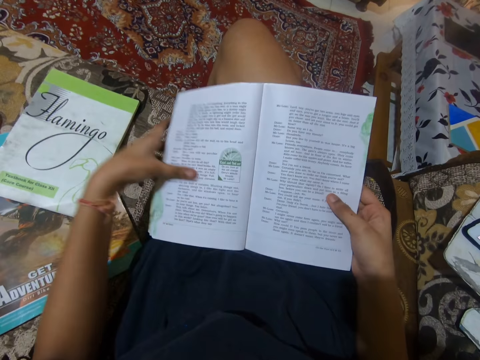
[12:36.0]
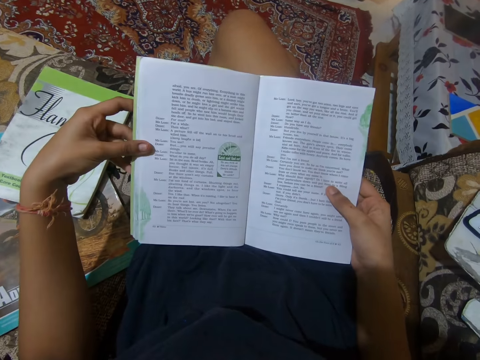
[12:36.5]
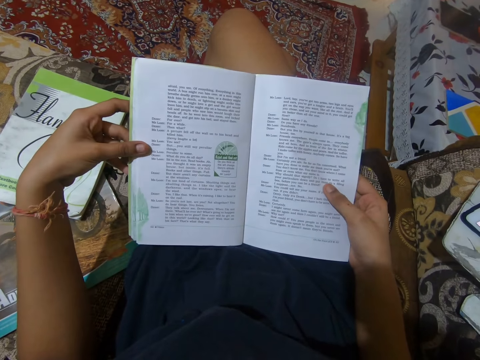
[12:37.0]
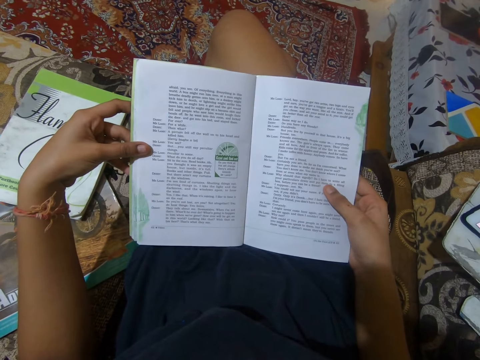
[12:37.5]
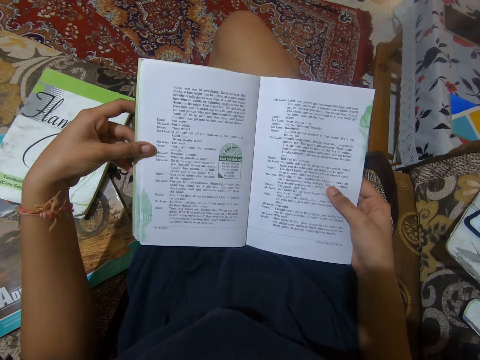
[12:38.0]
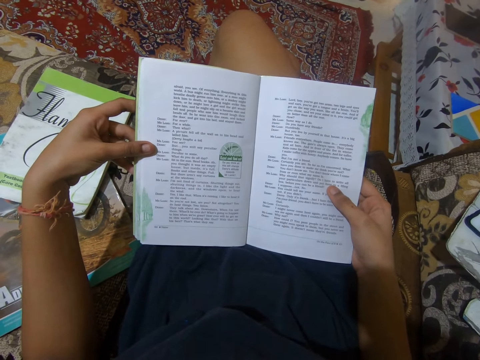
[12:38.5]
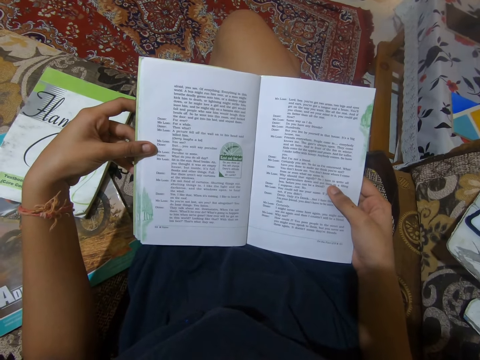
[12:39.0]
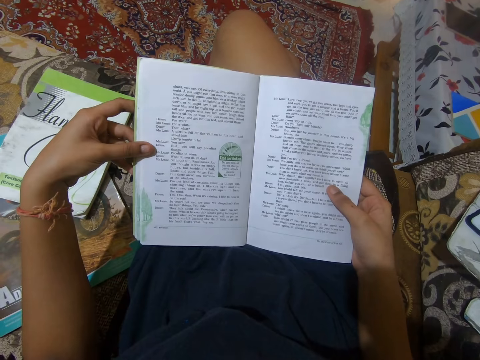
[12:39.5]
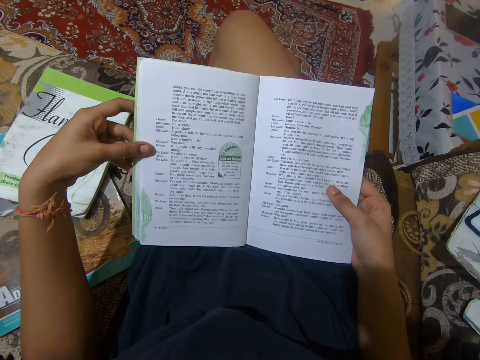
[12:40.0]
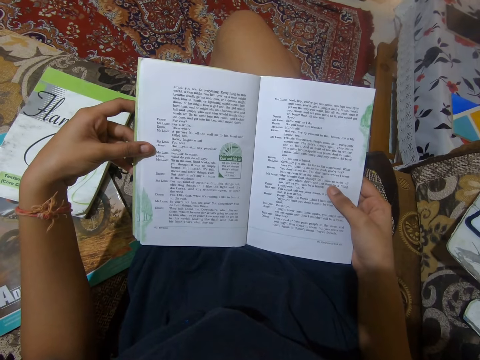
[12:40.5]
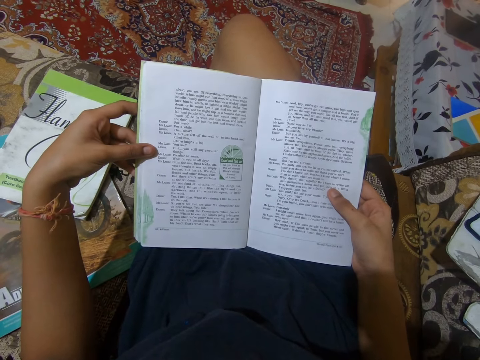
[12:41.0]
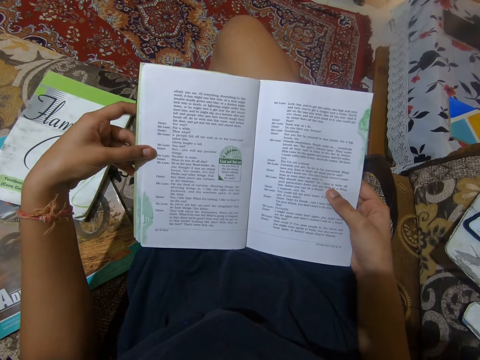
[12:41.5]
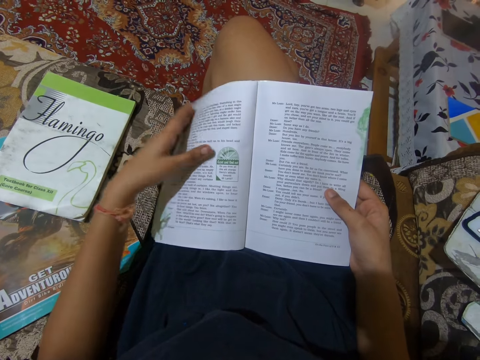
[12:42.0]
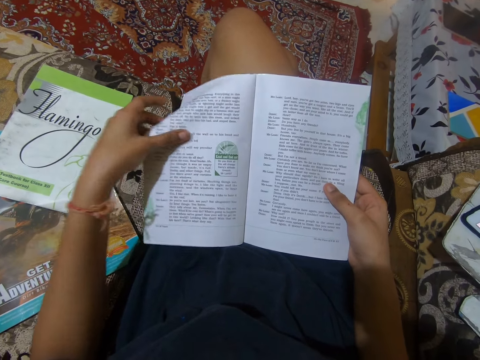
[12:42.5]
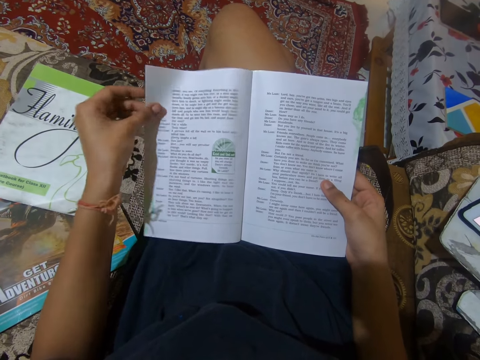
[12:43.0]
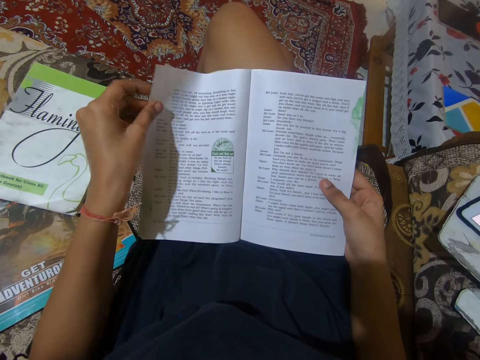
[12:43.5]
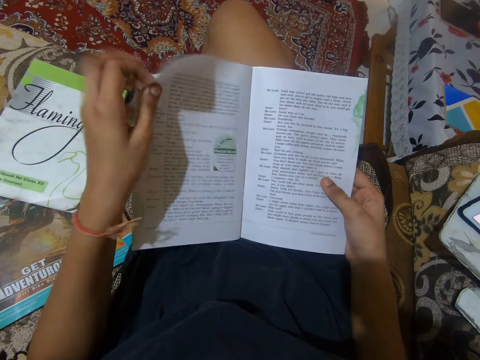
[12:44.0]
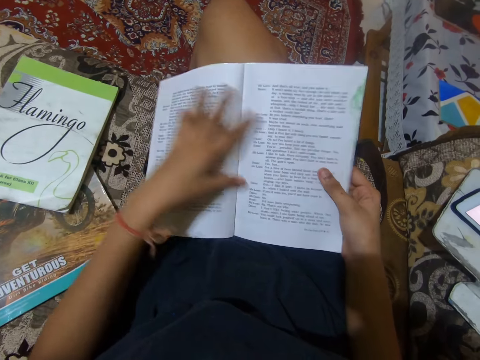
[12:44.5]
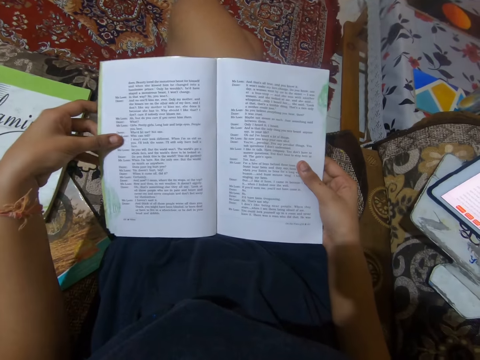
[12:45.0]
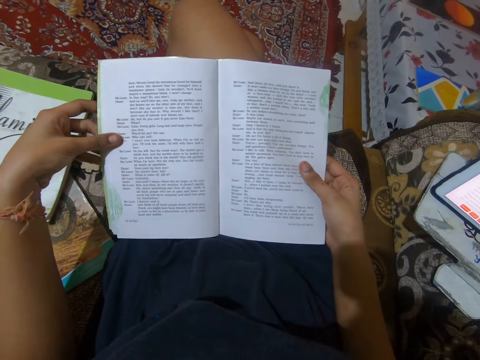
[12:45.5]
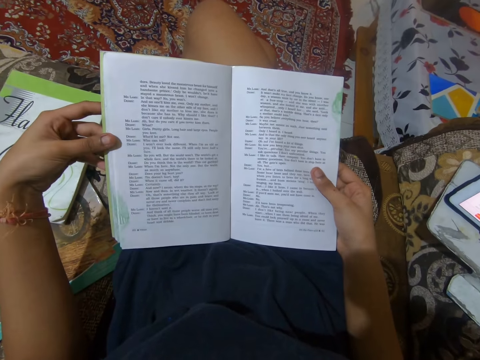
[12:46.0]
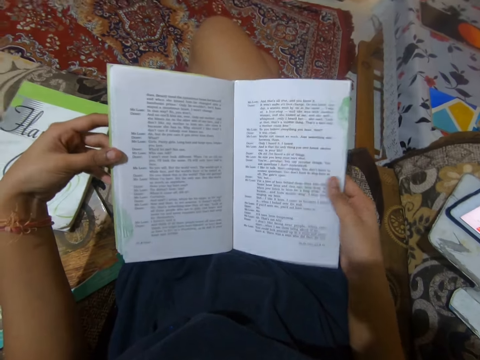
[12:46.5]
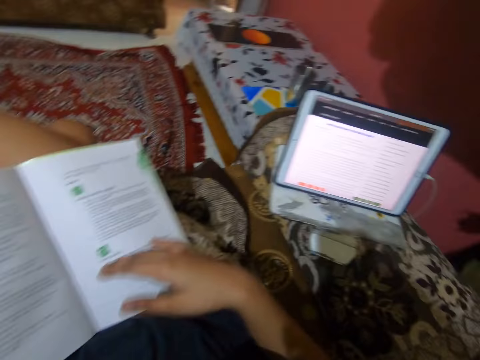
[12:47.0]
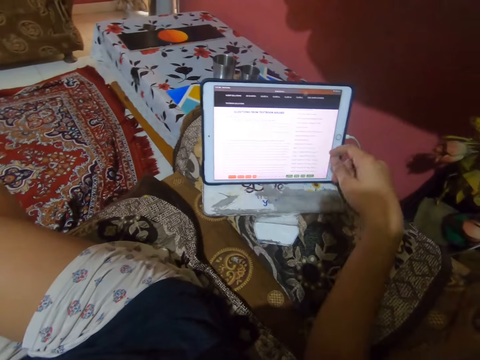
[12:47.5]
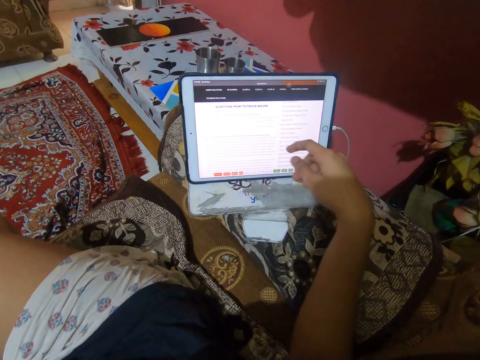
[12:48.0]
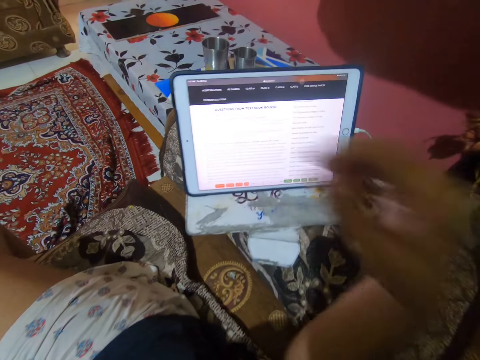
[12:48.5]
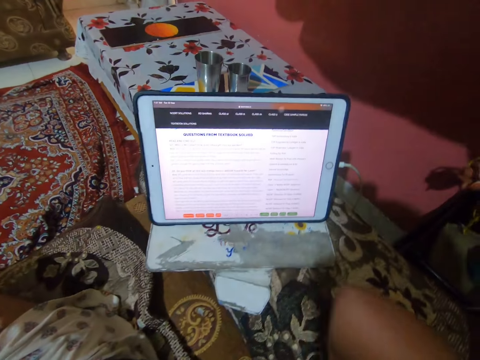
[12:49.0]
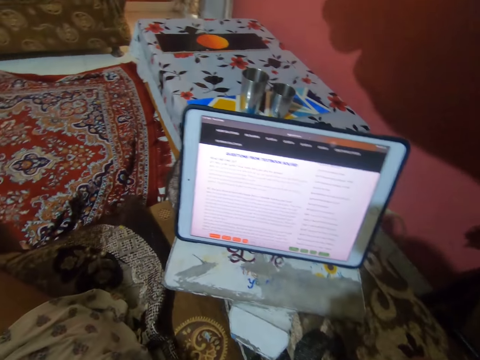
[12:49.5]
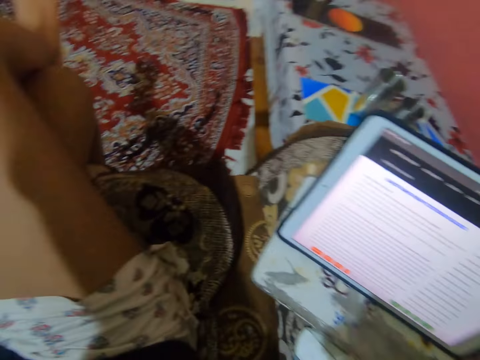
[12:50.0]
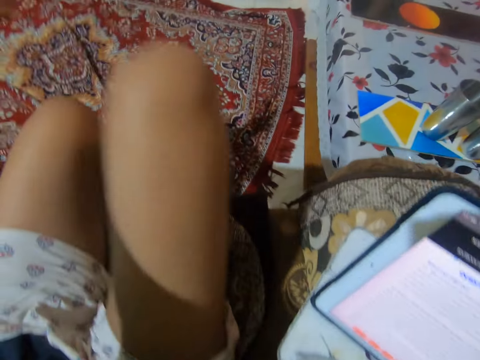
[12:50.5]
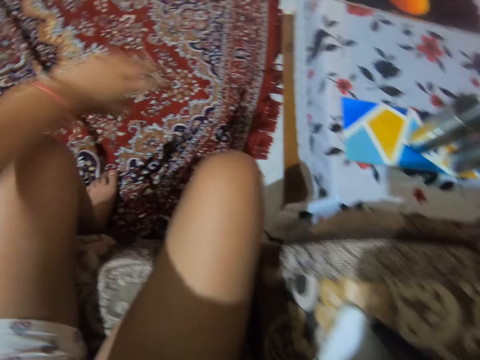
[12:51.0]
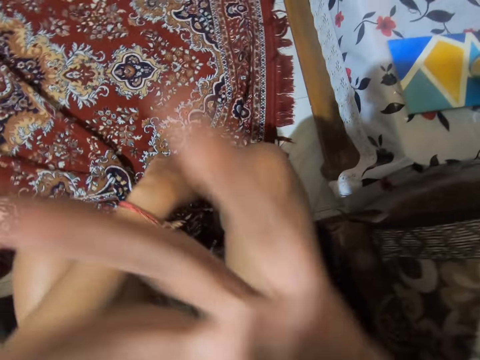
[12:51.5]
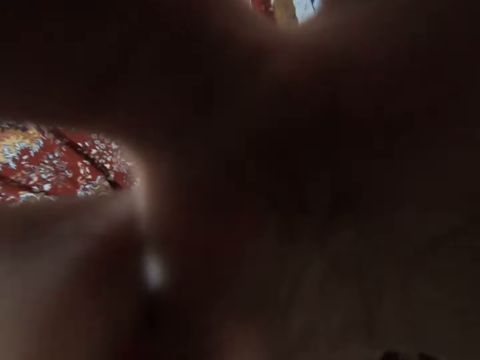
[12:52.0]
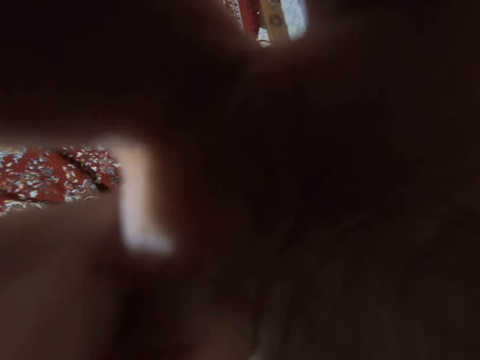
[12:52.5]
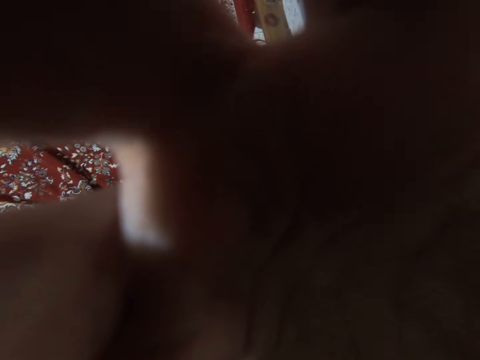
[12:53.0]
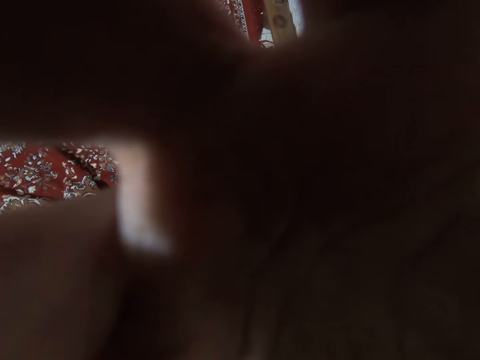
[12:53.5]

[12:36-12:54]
The camera wearer reads the book on her lap. She turns the pages of the book. She reads the book. She turns another page of the book. She scrolls on the tablet. She operates the iPad on a table. She touches her face with her right hand. She lifts her hand. She places her leg on the carpet and places her hand on the thigh. She holds the camera on her head. She fixes the camera.

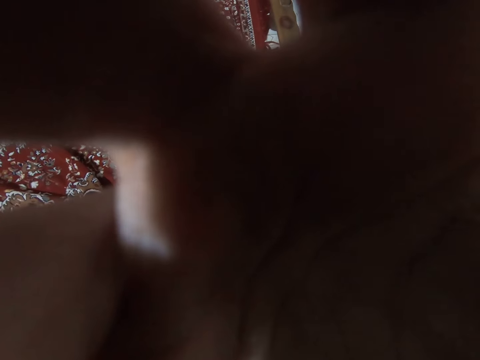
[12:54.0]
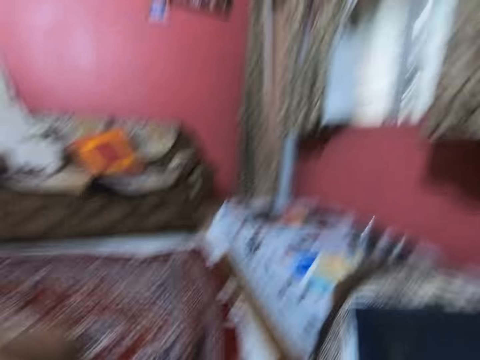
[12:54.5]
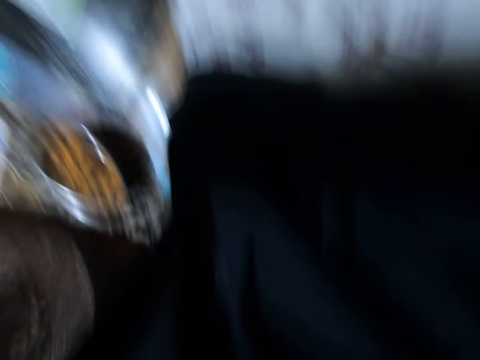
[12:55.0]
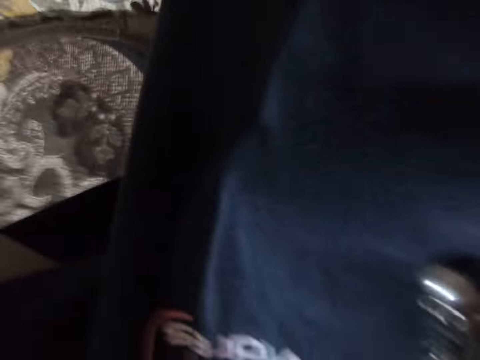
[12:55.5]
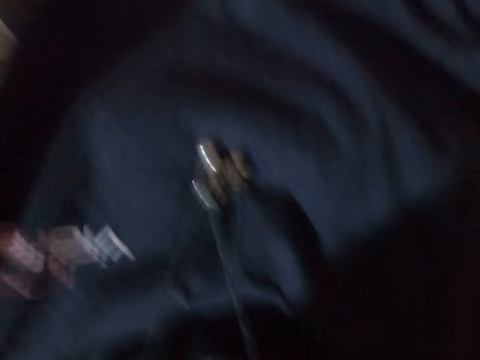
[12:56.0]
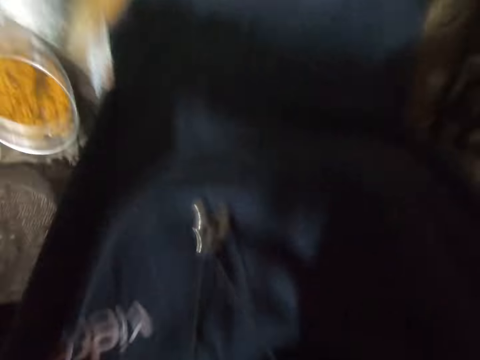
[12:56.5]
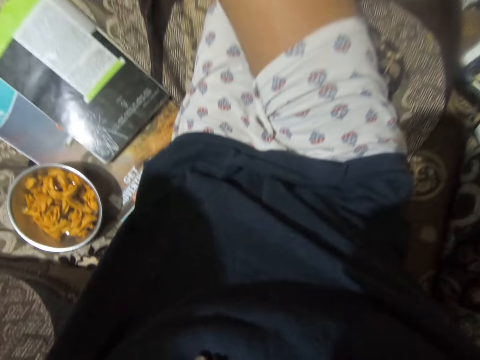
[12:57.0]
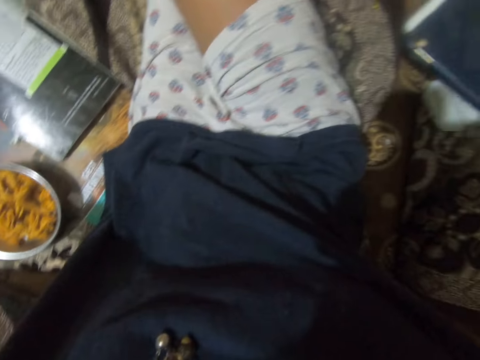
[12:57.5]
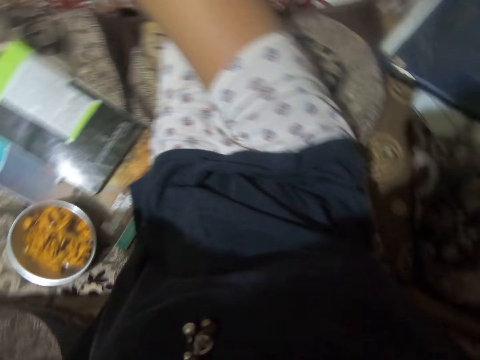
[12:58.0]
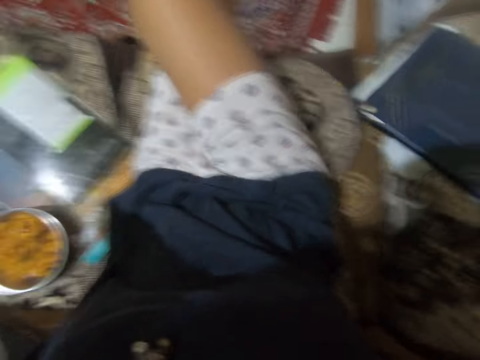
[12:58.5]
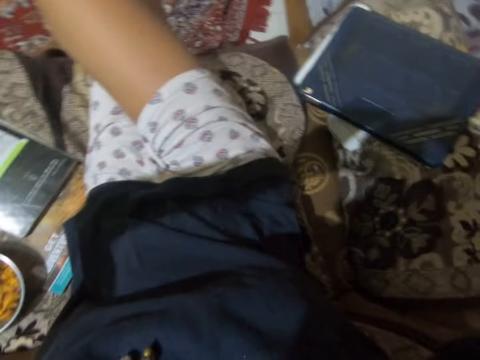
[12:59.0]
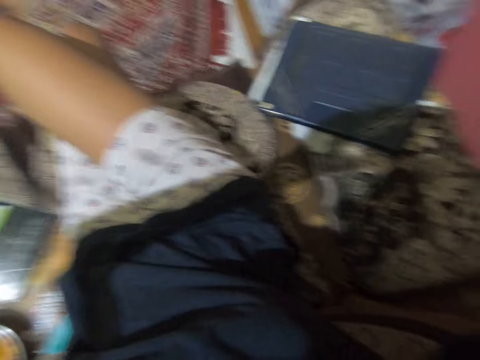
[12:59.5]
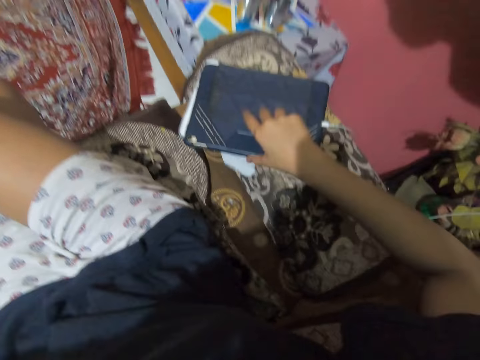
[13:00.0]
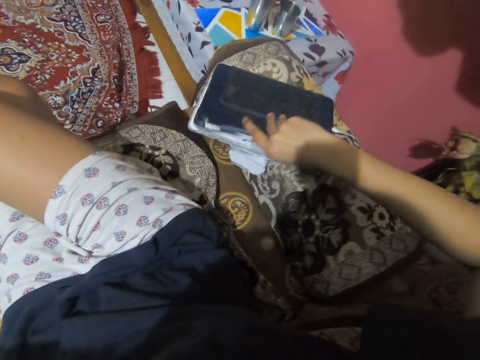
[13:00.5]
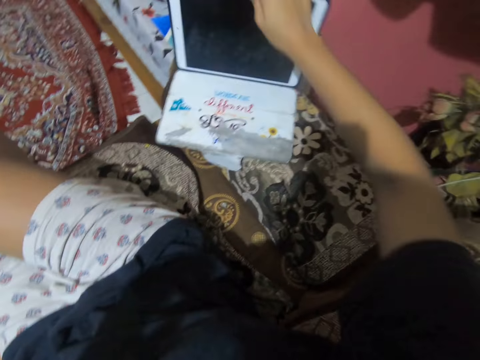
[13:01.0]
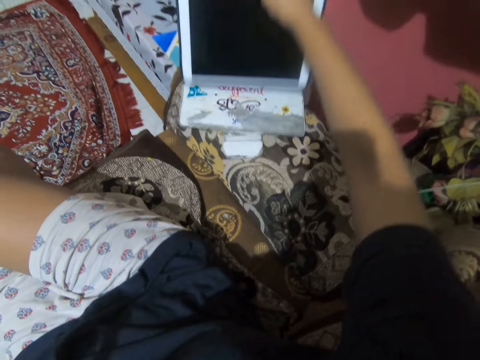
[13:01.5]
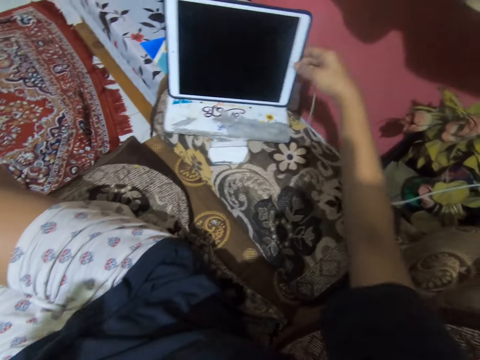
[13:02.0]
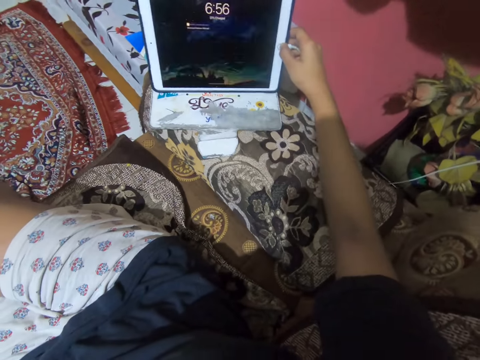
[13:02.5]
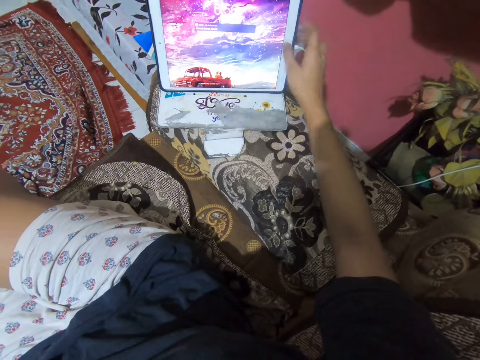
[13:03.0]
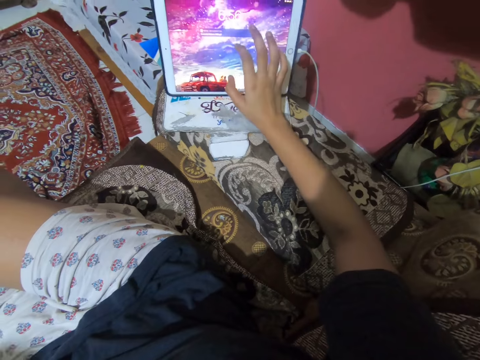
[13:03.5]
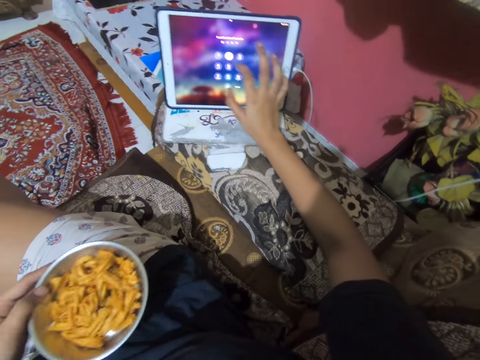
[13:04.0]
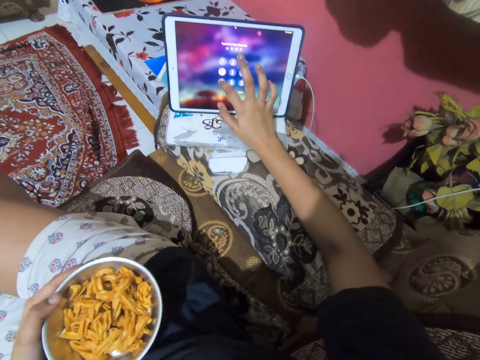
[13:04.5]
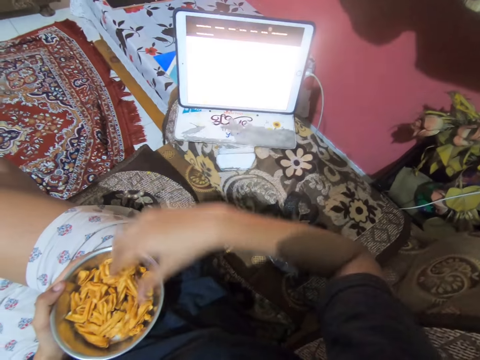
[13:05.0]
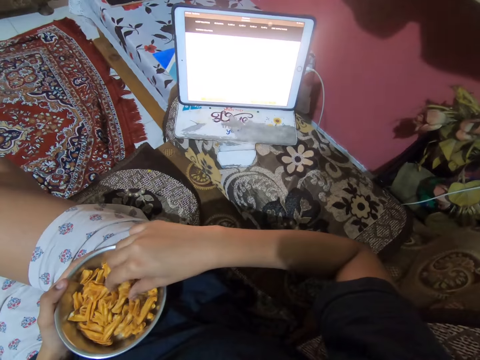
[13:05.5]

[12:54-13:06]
The camera wearer looks around the room. She opens the iPad on the table. She picks up the tablet. She presses a button on the iPad. She operates the iPad on a sofa handle with her right hand. She drops a metal bowl on her lap with her left hand. She holds the bowl of food. She scribbles on the tablet. She takes chips from the metal bowl with her right hand.
